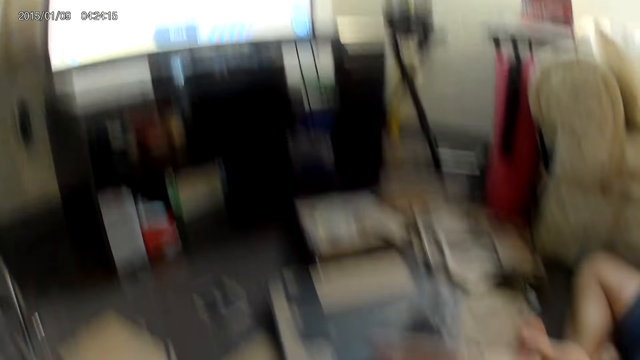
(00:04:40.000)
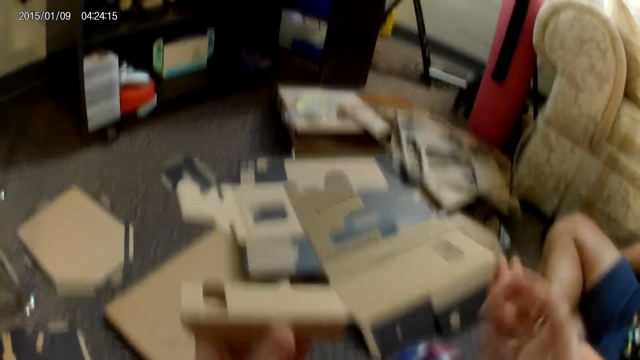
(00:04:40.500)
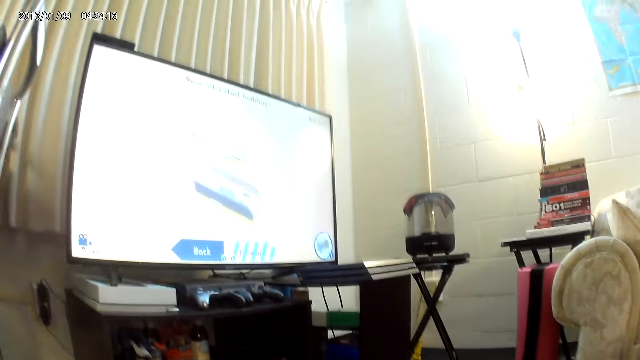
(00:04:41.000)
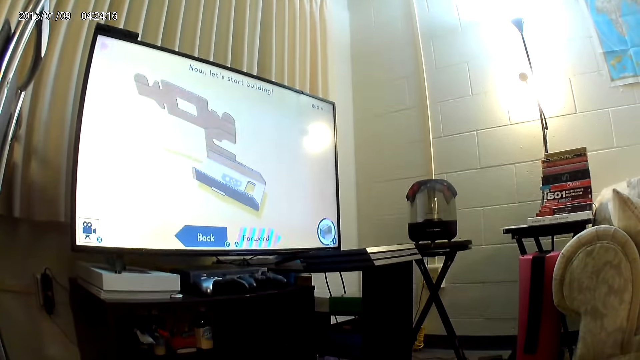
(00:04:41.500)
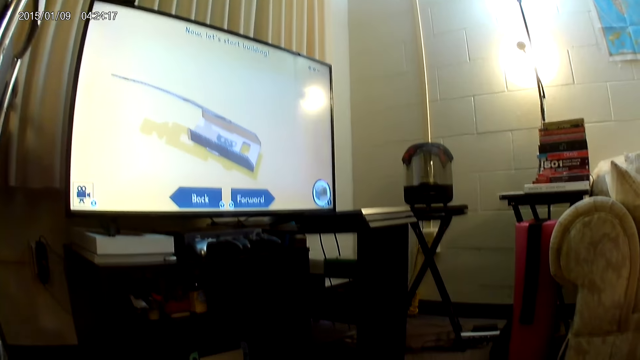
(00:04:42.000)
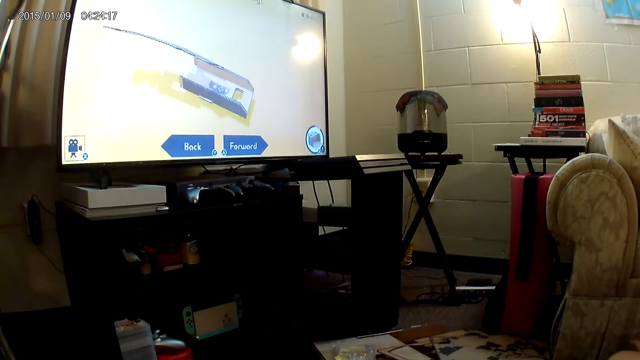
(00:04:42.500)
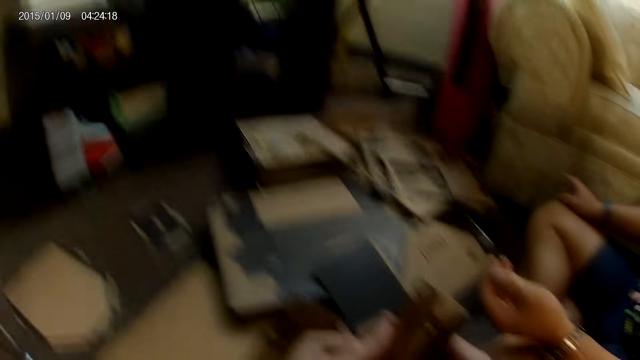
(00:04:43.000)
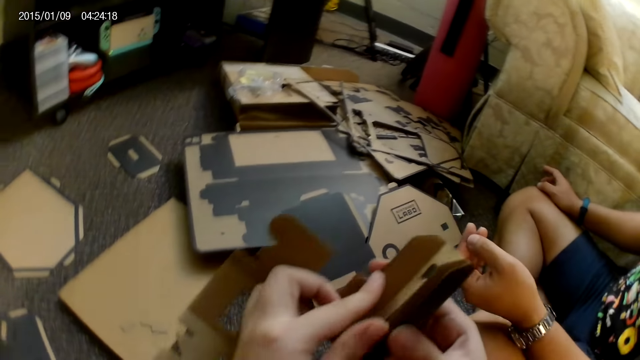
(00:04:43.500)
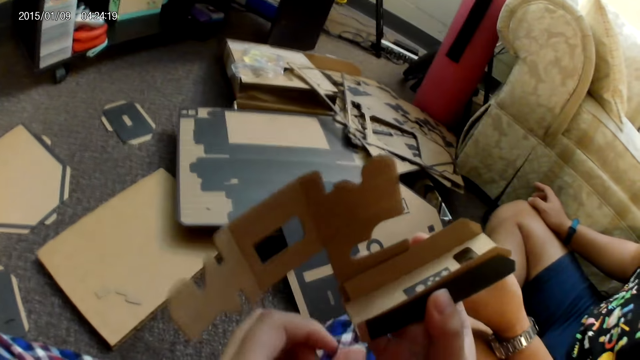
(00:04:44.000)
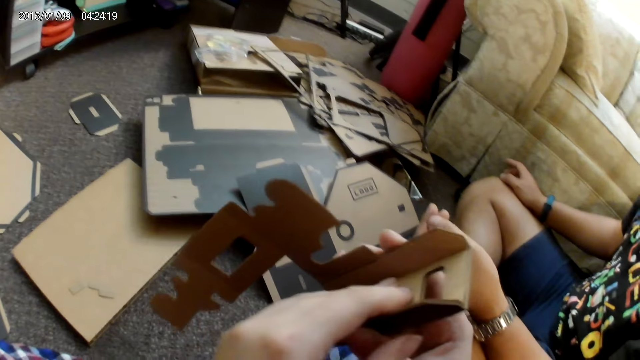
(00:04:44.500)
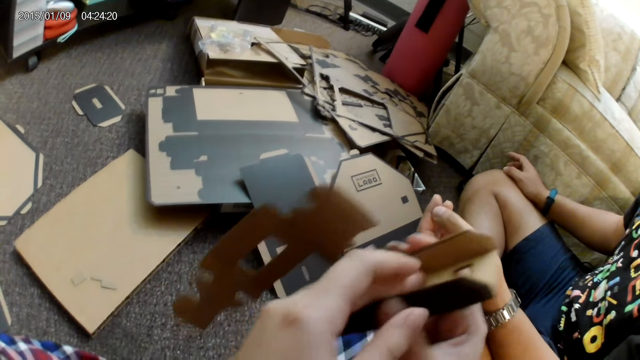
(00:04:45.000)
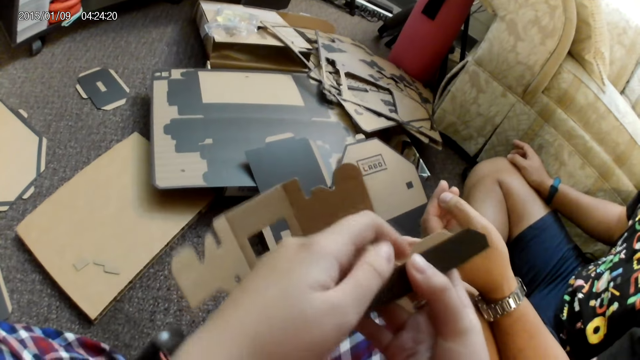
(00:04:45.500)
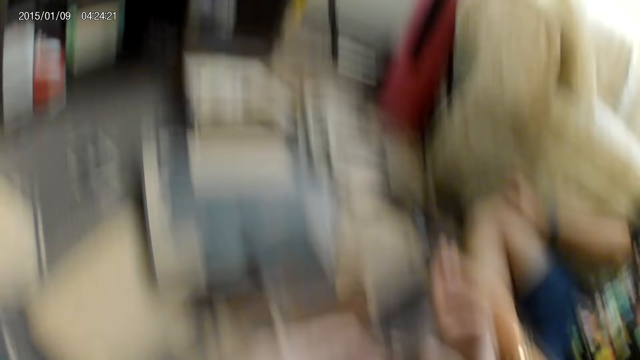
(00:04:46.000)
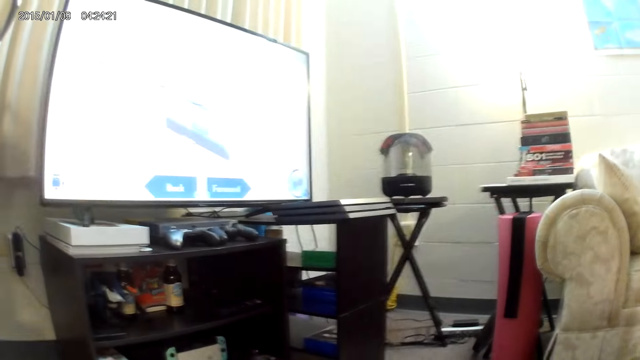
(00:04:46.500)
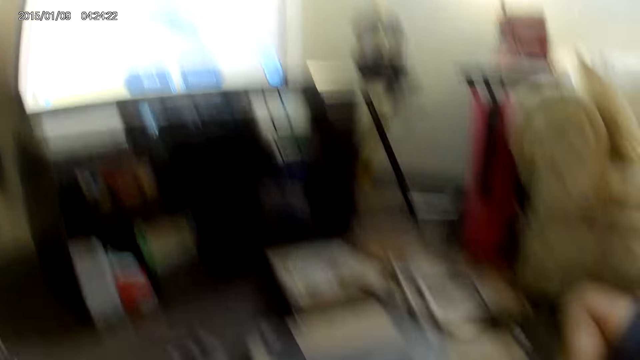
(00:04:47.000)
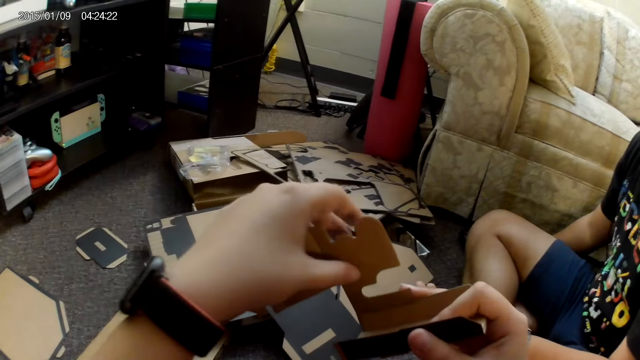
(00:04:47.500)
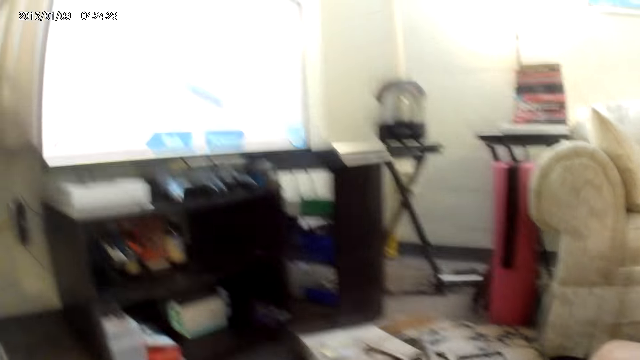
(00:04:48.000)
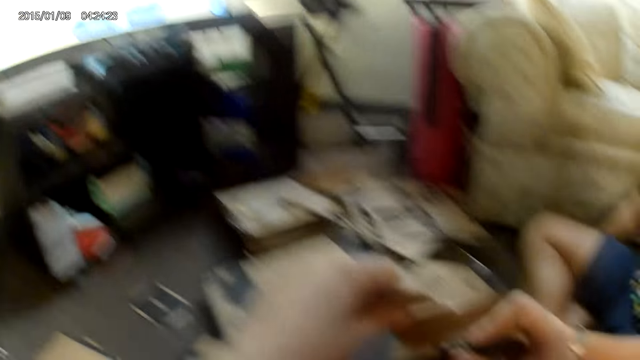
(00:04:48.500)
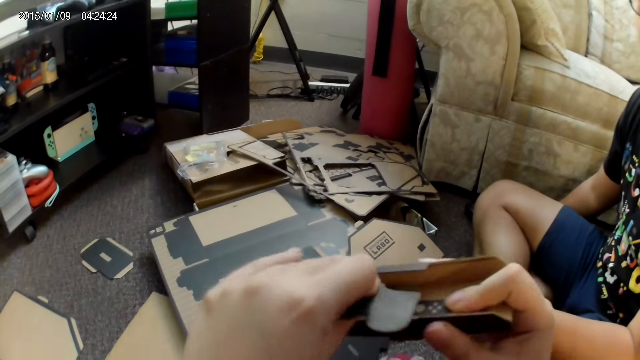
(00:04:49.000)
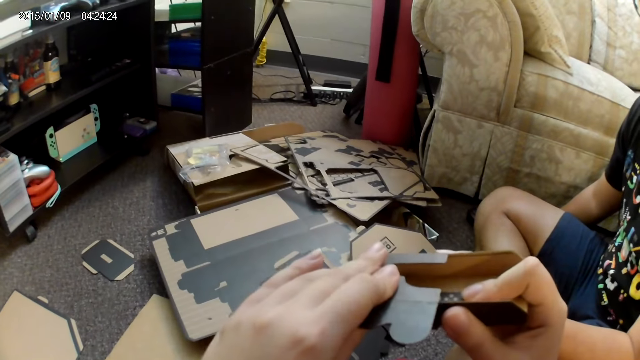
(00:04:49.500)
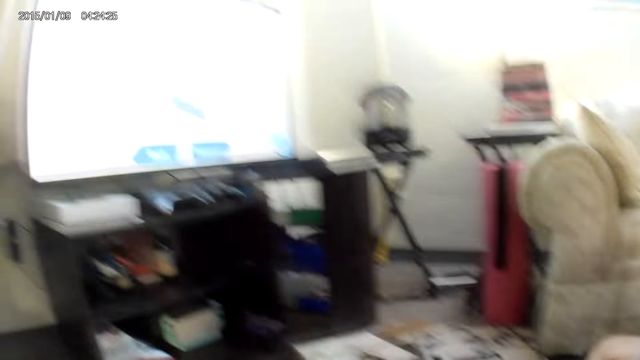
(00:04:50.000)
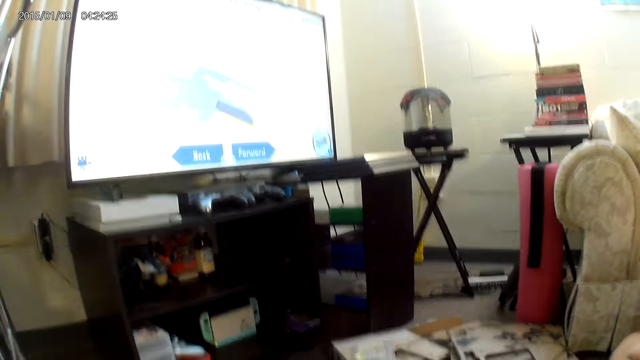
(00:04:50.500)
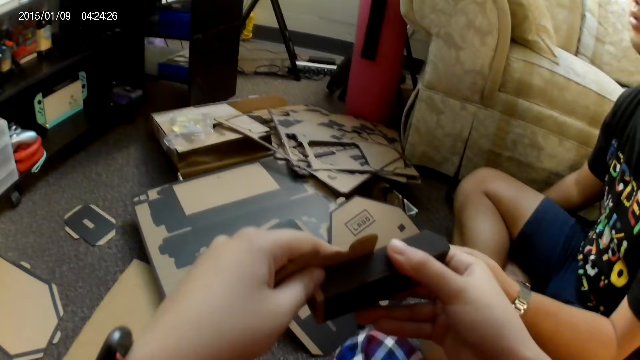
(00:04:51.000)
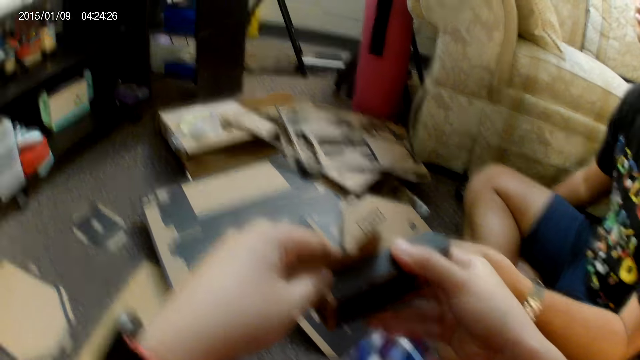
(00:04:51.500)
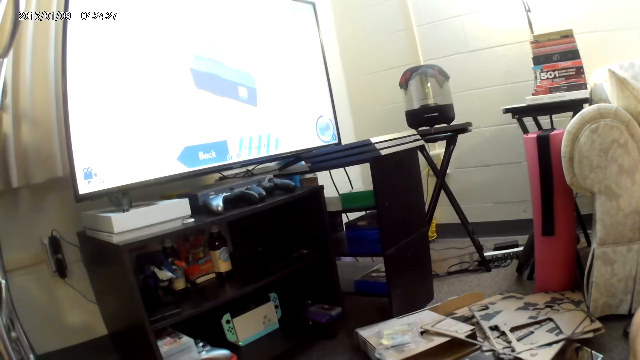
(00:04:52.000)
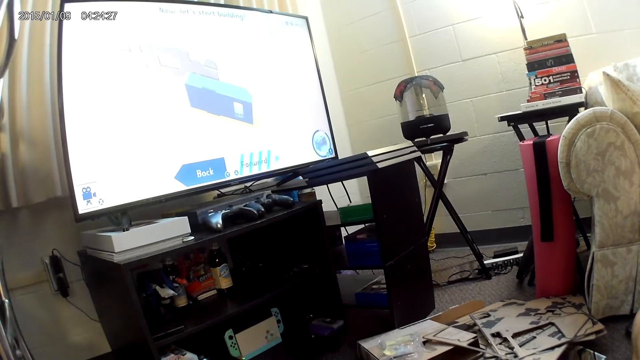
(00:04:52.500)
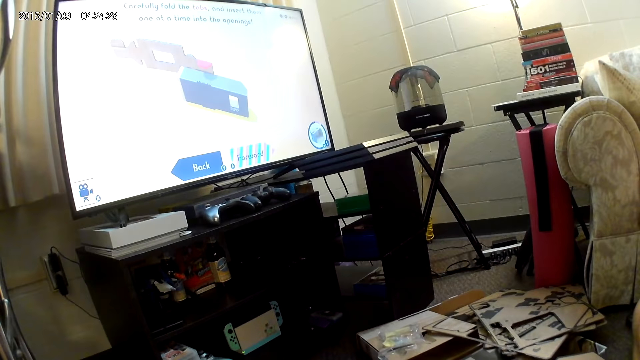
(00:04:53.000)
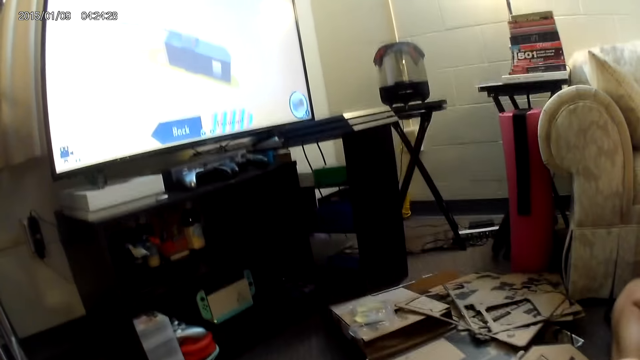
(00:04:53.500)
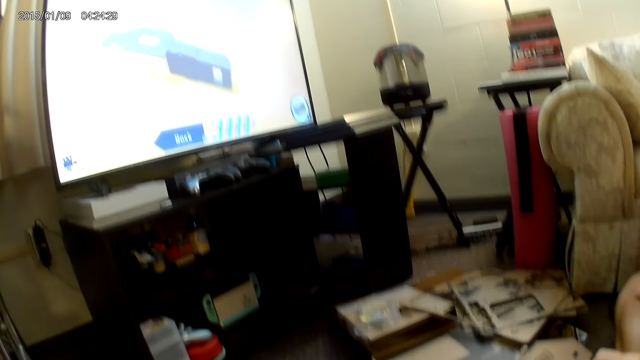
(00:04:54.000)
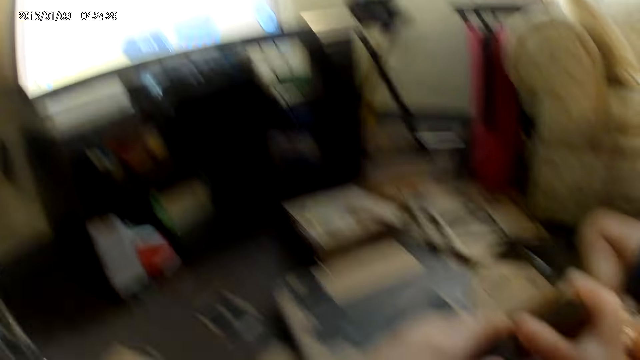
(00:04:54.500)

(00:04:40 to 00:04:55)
The camera wearer passes the cardboard piece to her left hand with her right hand. She fixes the cardboard piece with both hands. She folds the cardbox. She holds a part of the cardboard piece in her right hand with her left hand. She bends a part of the cardboard piece in her right hand with her left hand. She adjusts a part of the cardboard piece in her right hand with her left hand.

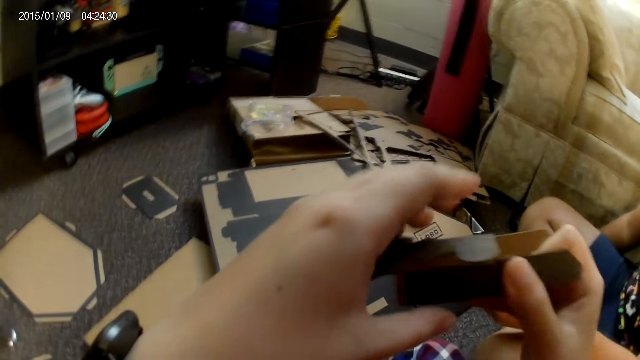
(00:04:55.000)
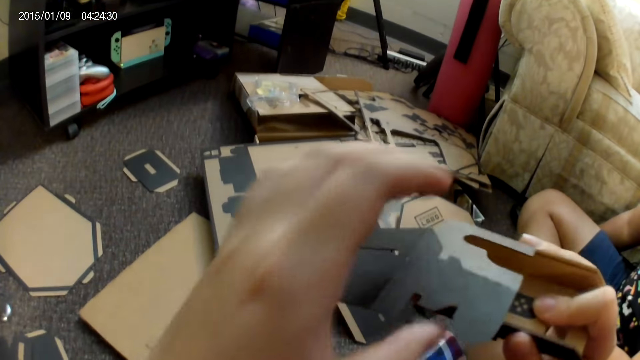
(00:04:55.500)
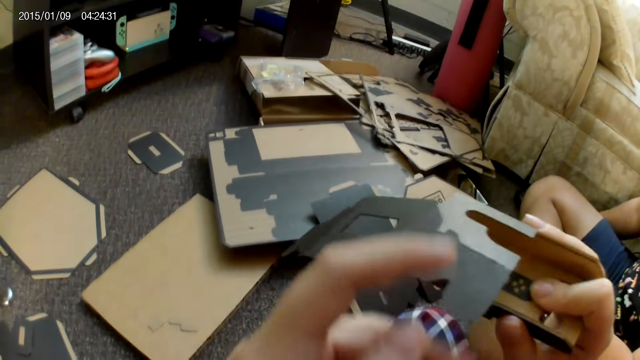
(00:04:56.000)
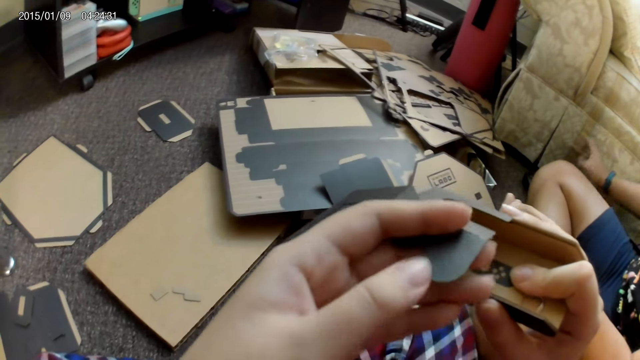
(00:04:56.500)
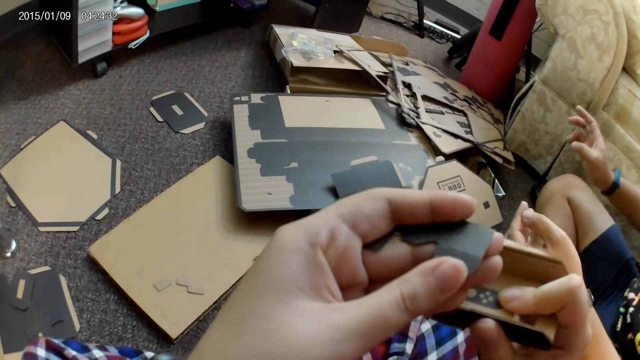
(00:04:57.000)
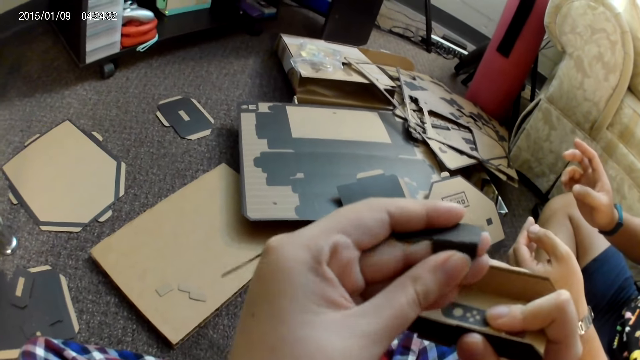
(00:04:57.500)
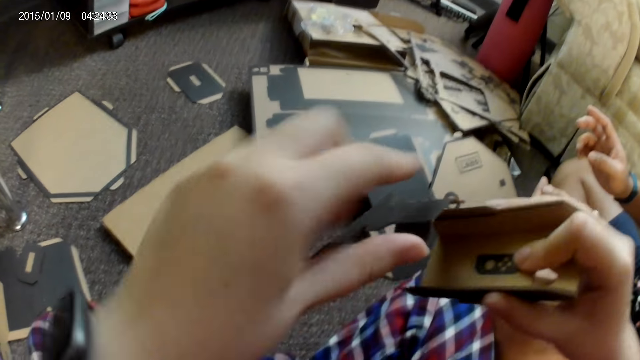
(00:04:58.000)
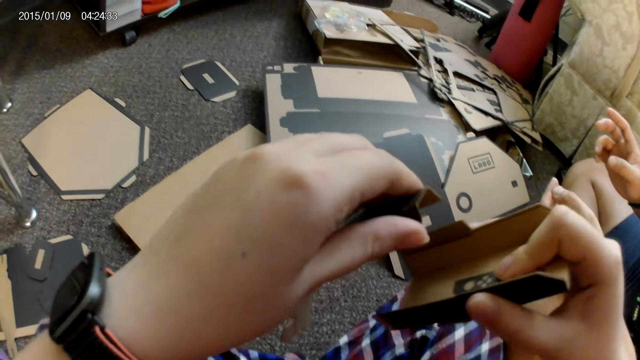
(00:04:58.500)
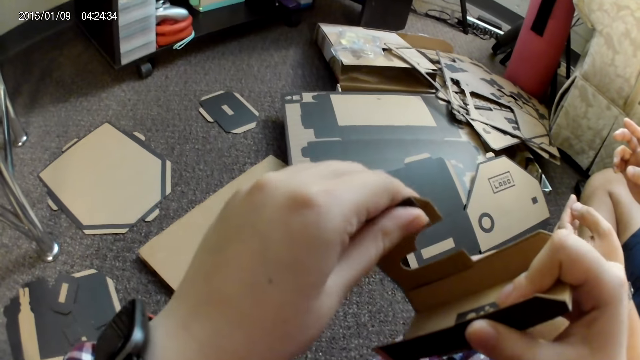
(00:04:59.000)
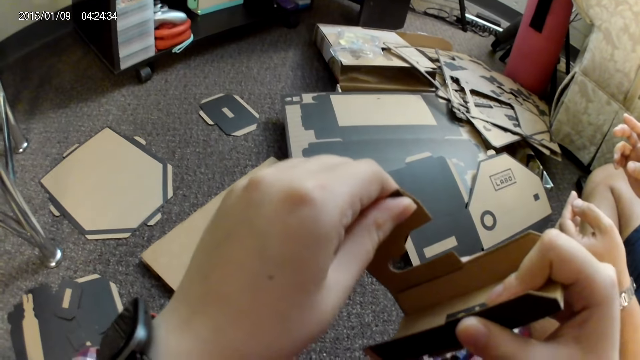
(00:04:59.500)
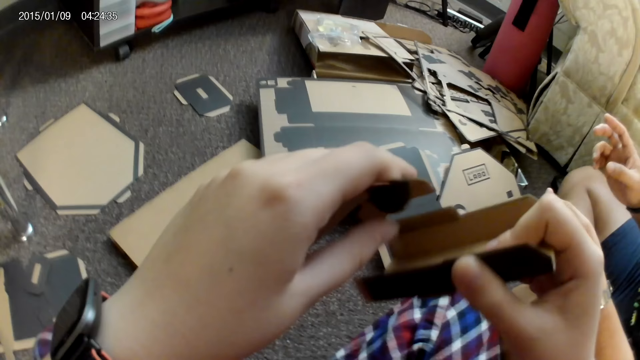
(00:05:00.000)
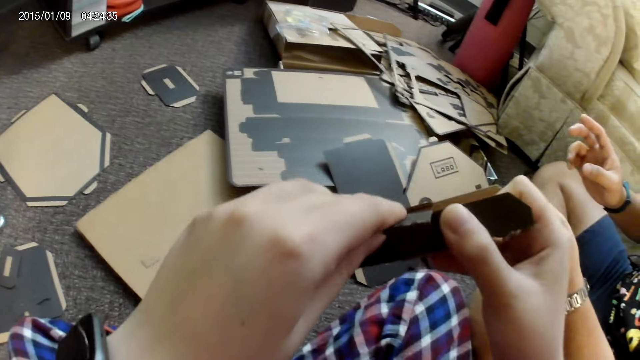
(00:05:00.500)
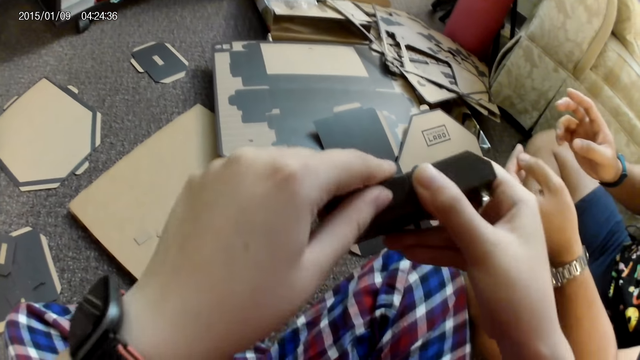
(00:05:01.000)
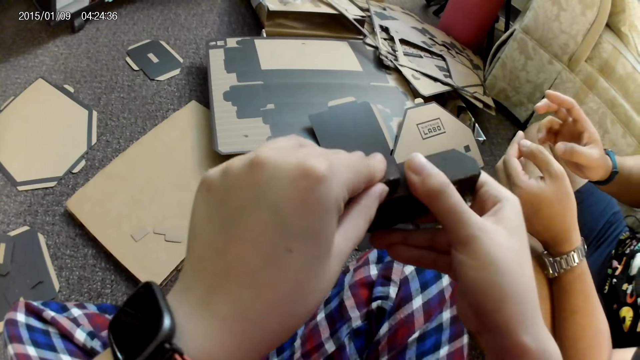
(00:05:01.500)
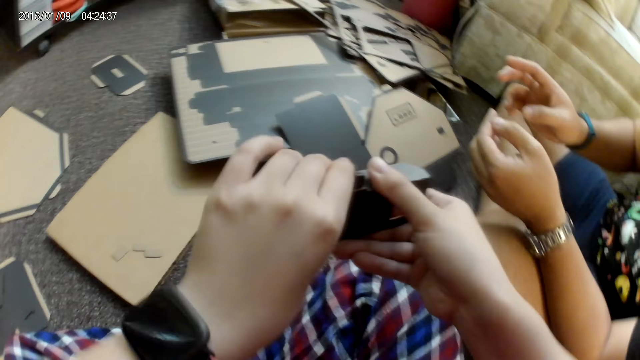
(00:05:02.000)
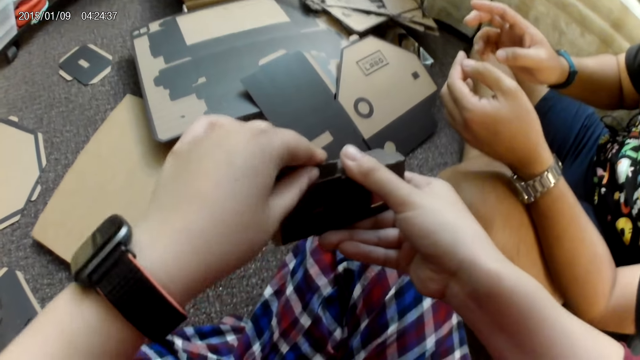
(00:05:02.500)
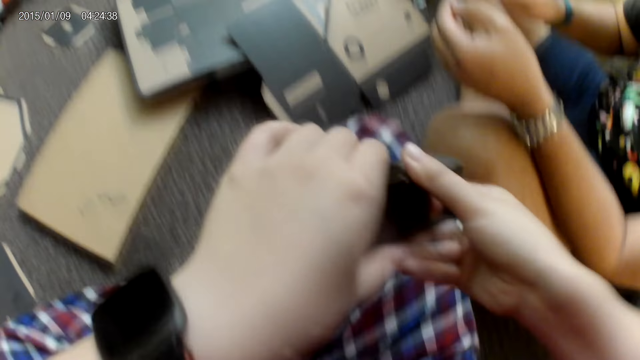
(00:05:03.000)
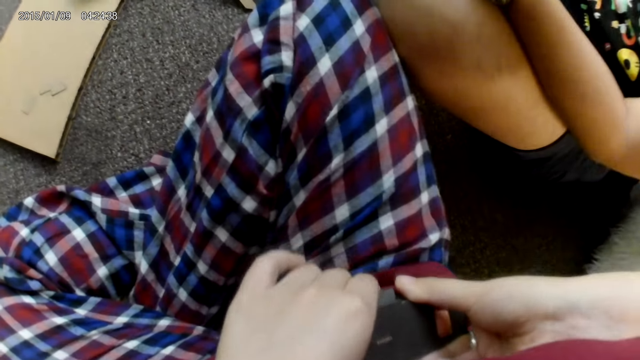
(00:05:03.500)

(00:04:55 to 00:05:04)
The camera wearer bends another part of the cardboard piece in her right hand with her left hand. She assembles two parts of the cardboard piece with both hands. She folds the cardbox.
